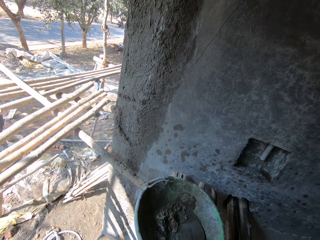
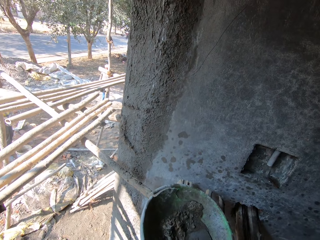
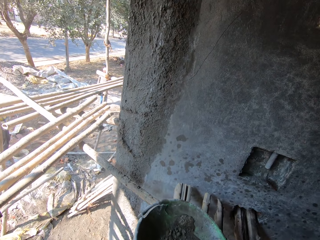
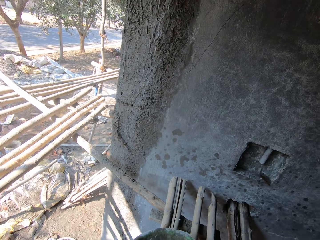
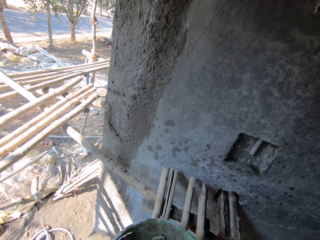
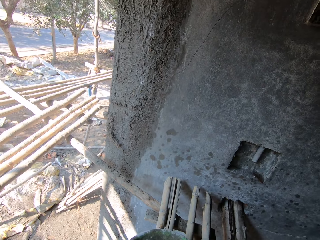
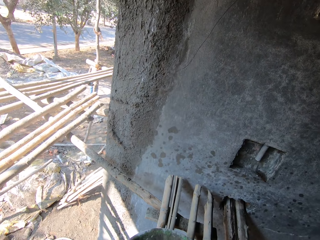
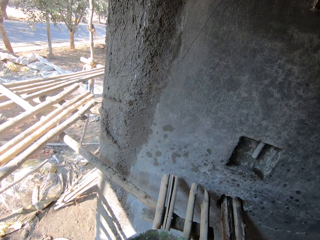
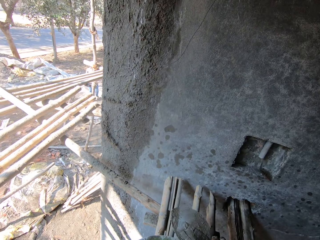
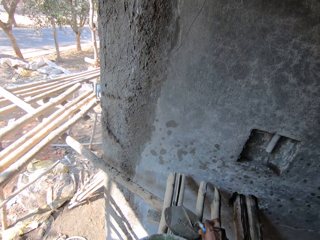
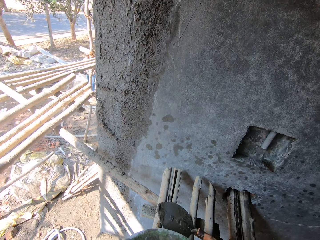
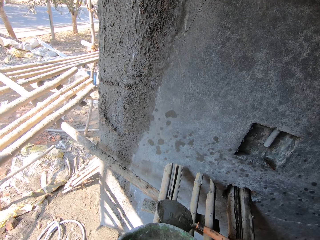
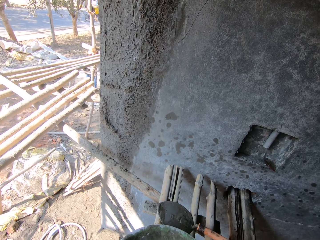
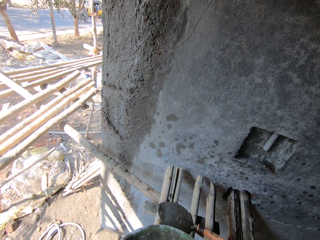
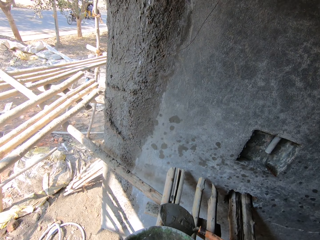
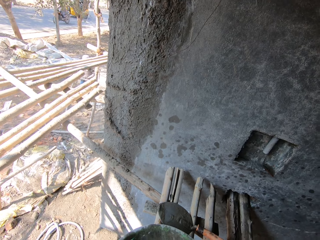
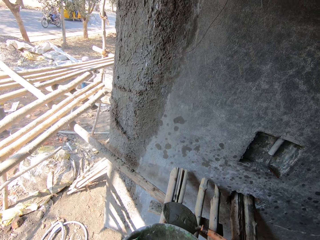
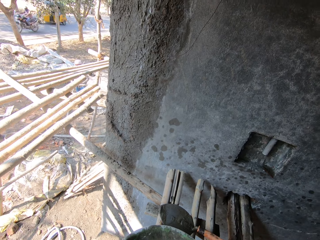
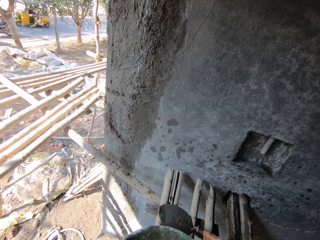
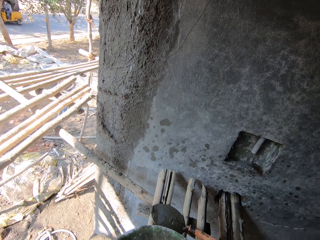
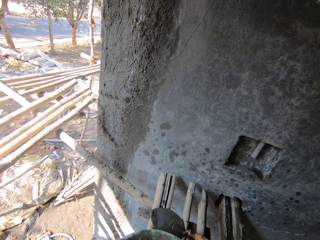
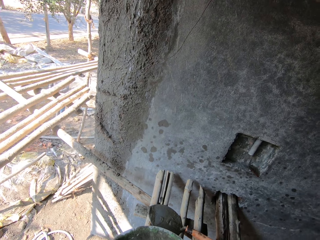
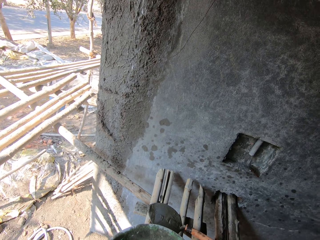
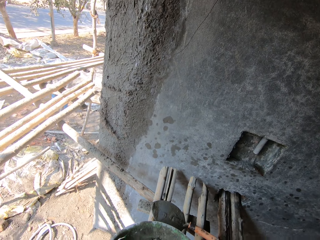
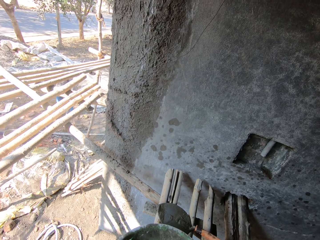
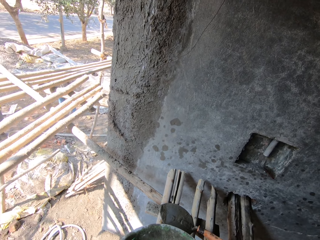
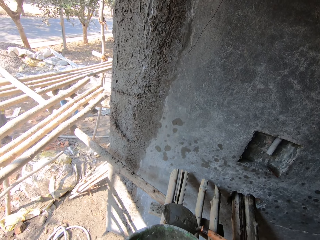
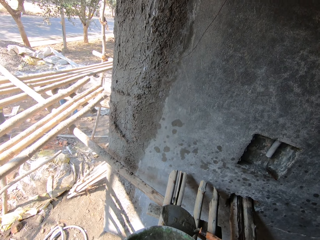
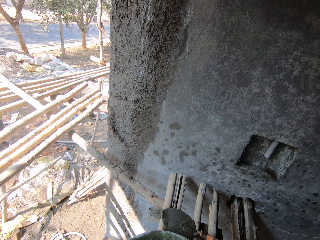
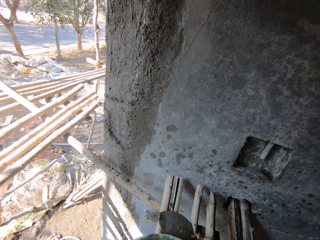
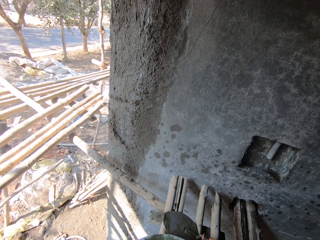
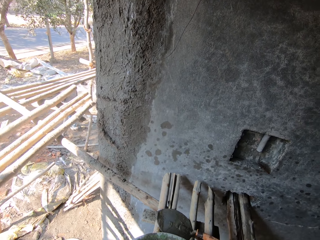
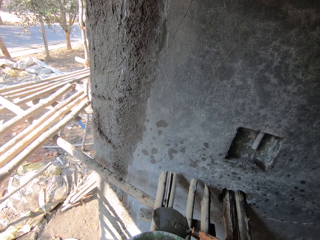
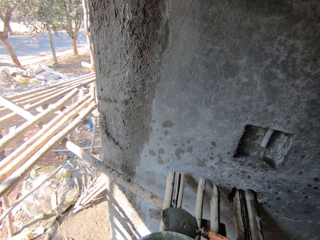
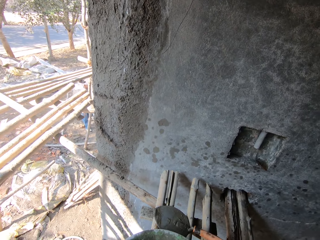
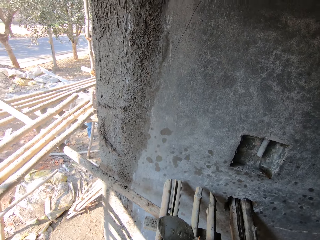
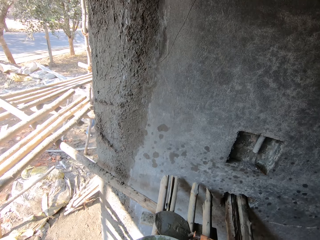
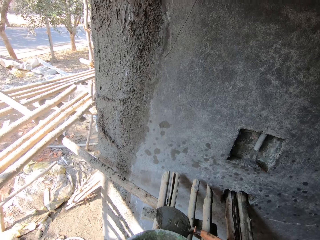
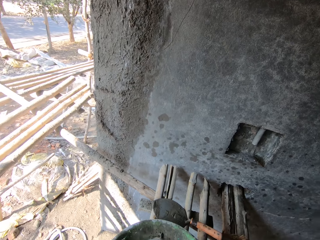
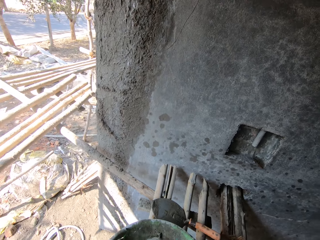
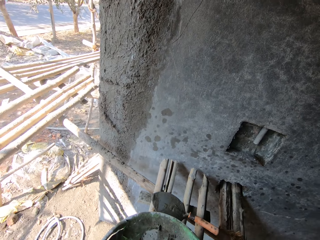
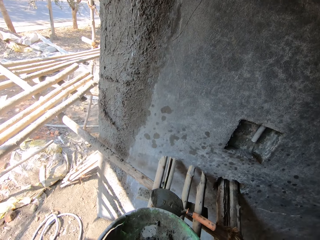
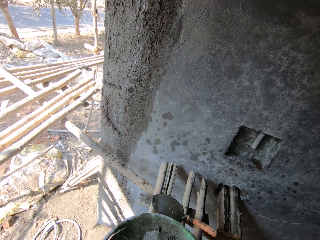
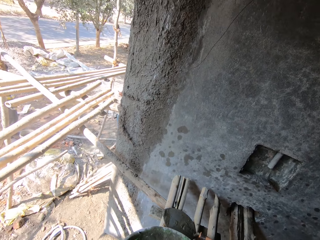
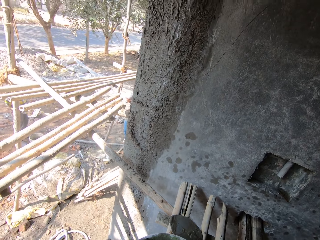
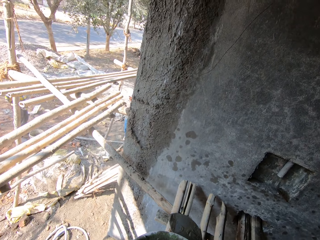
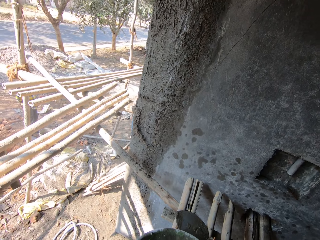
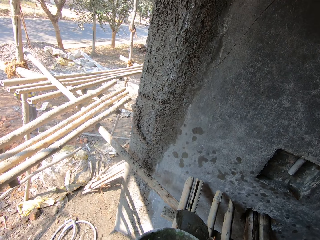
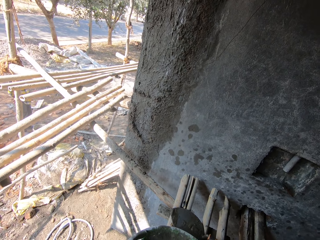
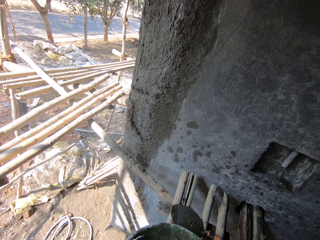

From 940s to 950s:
The camera wearer looks down. He pulls the head pan with his left hand. He drops the trowel on the bamboo sticks with his right hand. He talks.

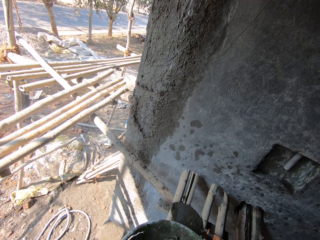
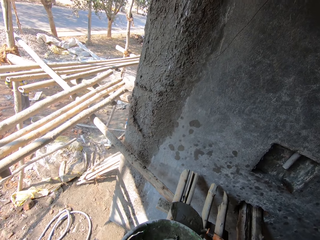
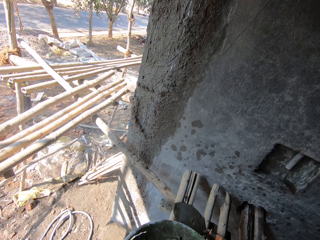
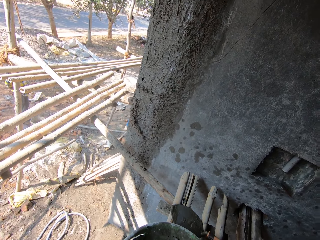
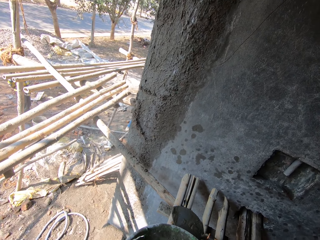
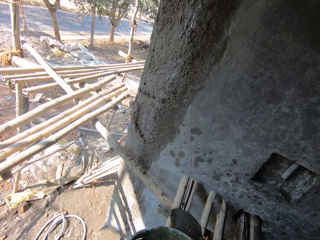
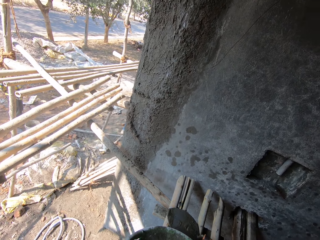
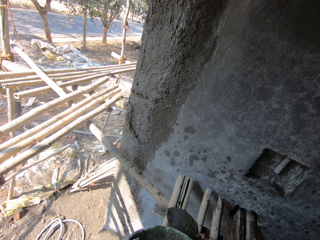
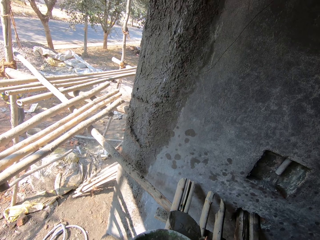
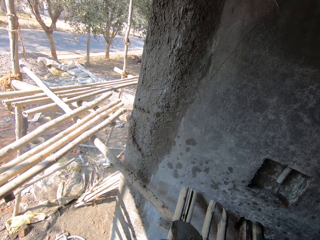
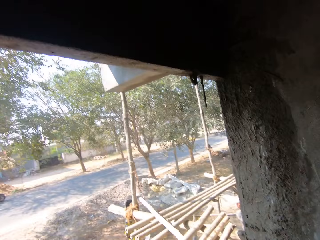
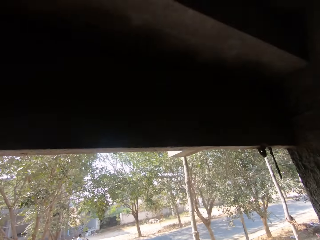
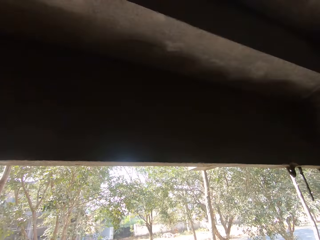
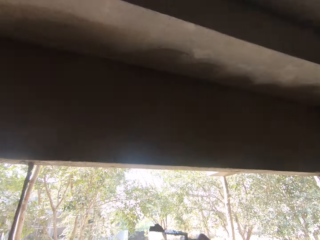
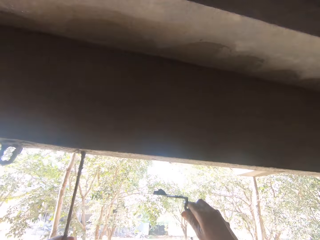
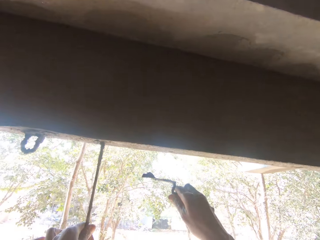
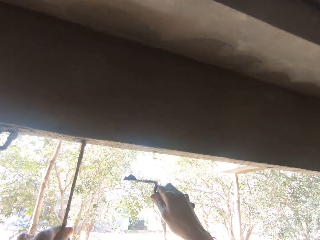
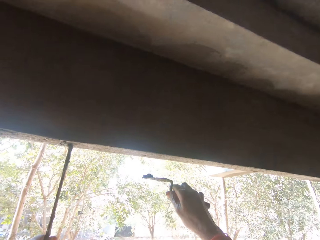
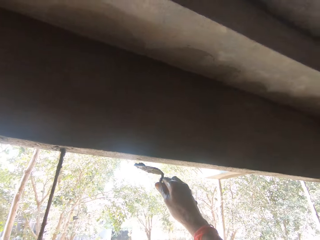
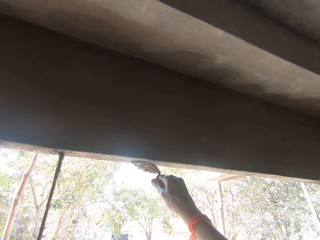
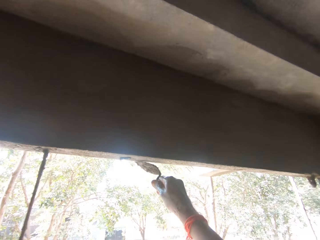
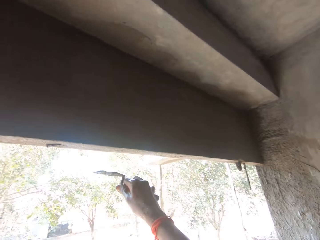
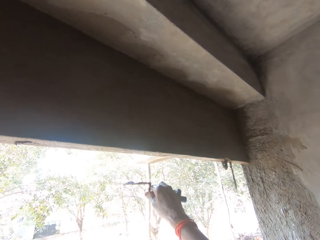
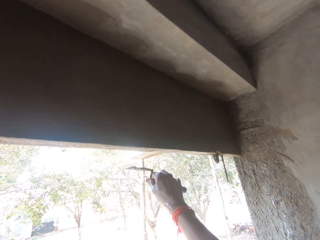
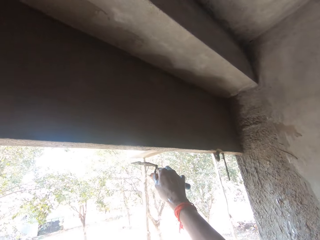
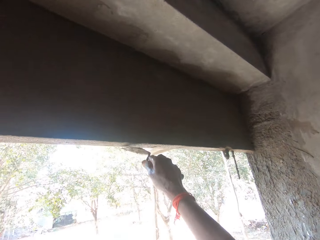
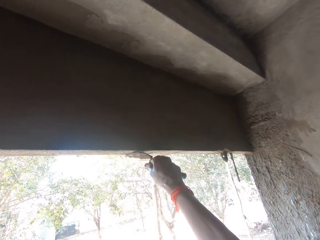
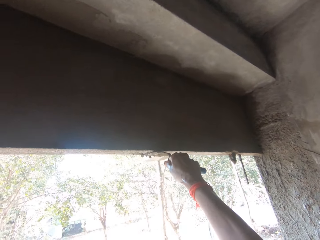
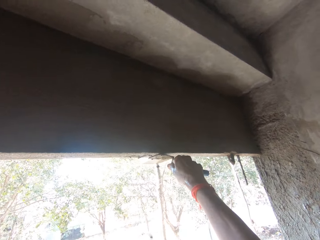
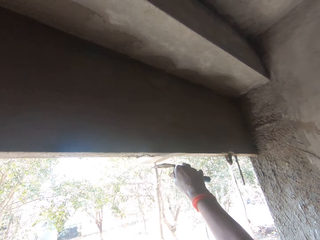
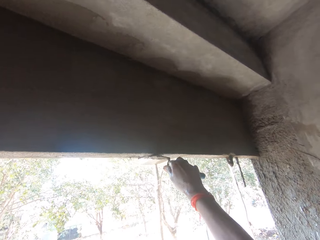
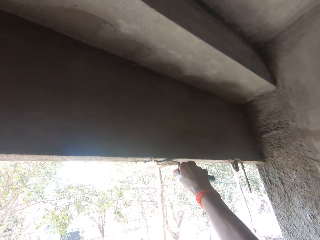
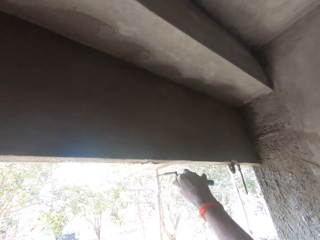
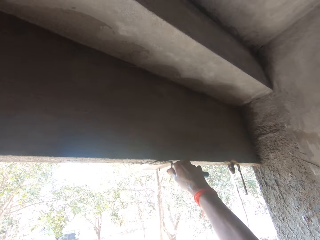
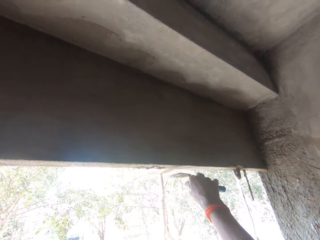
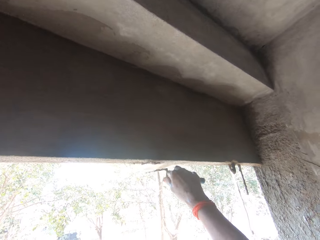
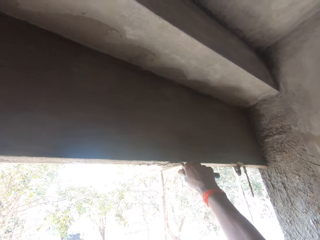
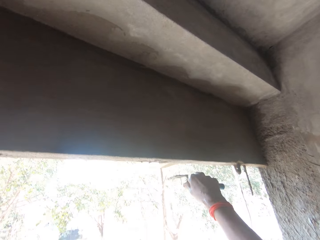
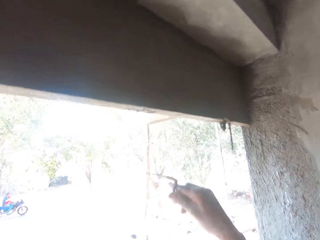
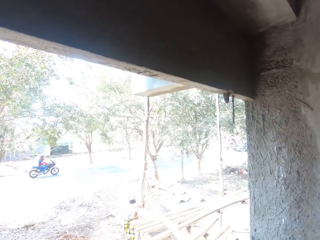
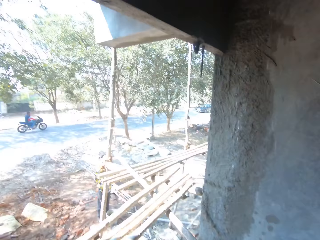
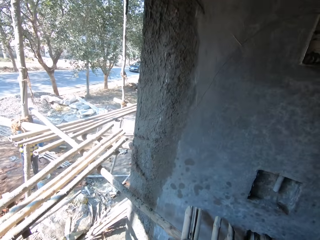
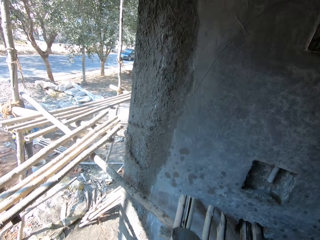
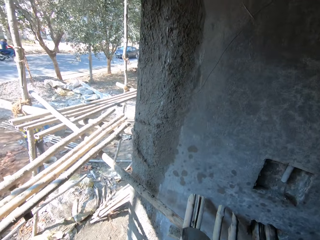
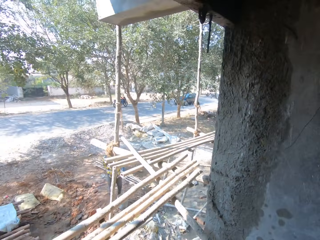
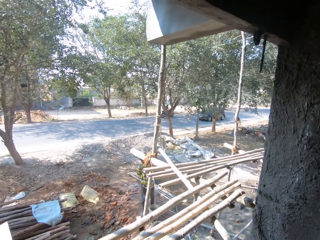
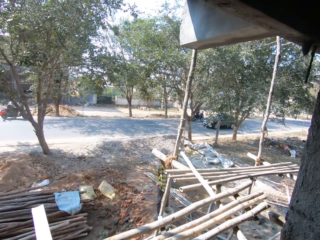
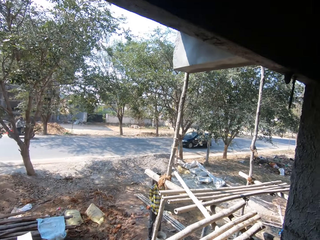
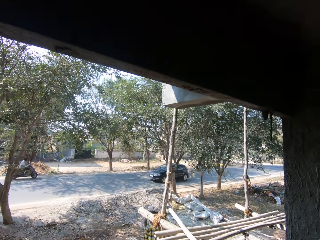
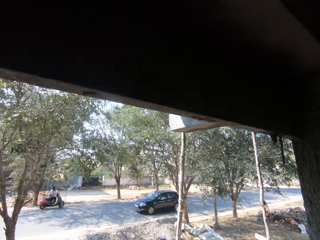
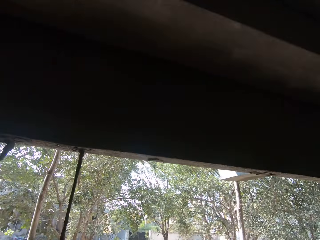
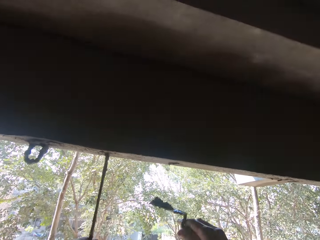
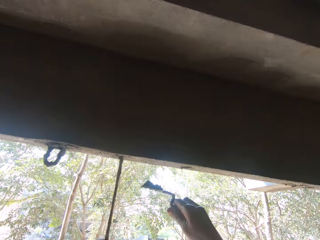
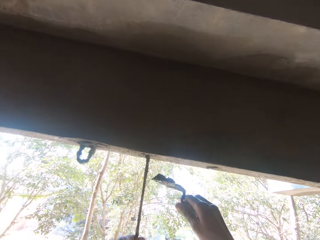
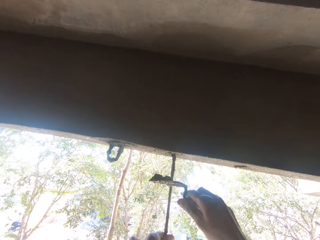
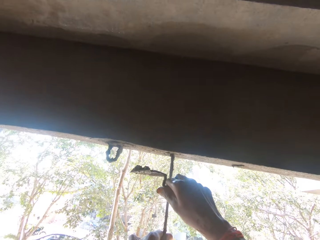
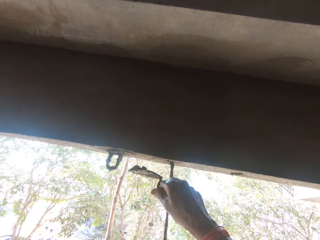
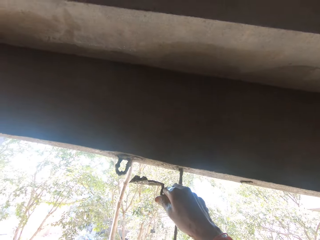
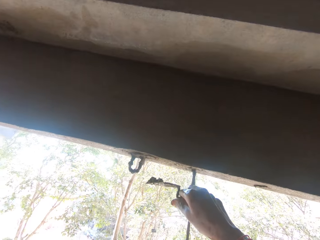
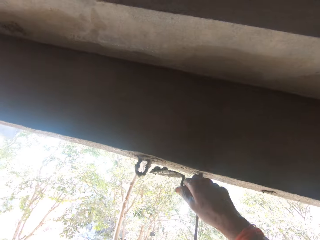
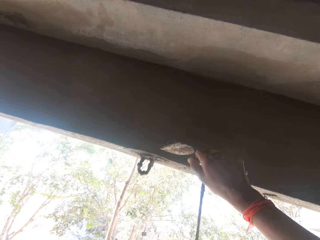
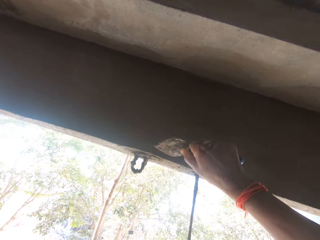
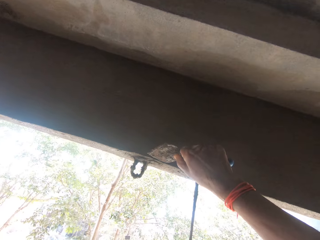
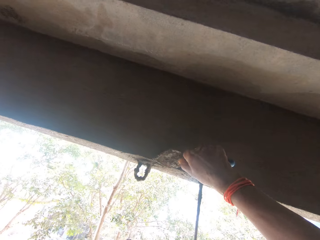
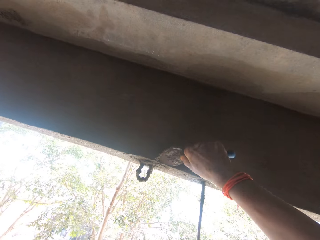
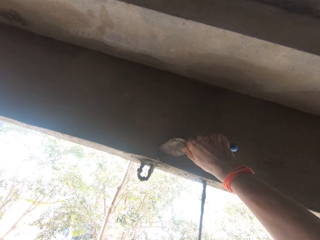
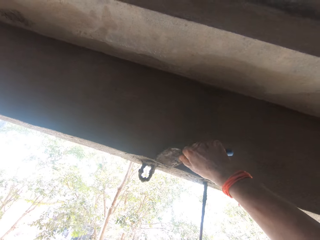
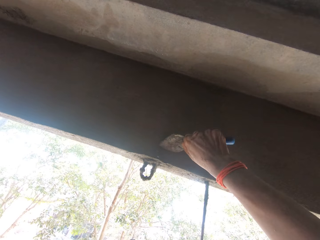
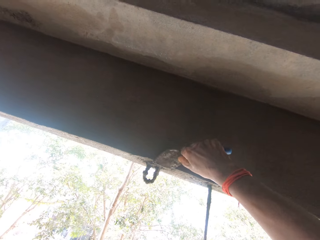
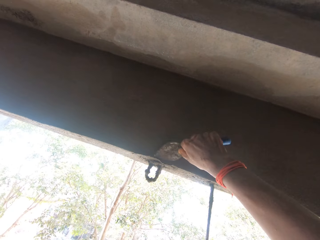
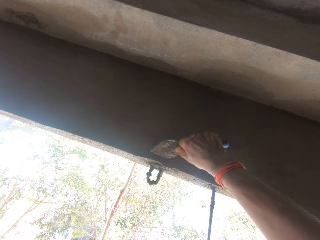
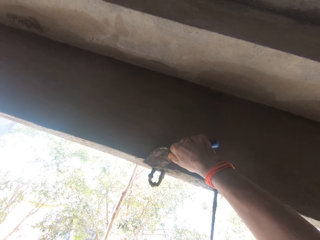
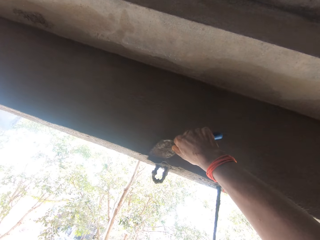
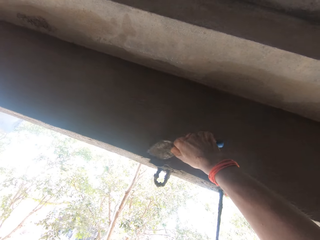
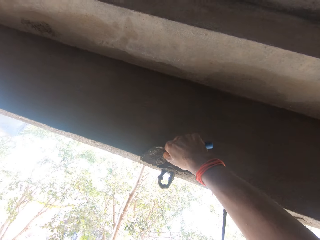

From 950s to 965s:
The camera wearer looks outside. He lifts the trowel. He plasters cement on the wall with the trowel in his right hand. He plasters cement on the wall with the trowel in his right hand again. He withdraws his hand. He looks around. He lifts the trowel with his right hand. He talks. He plasters cement on the wall with the trowel in his right hand again.
